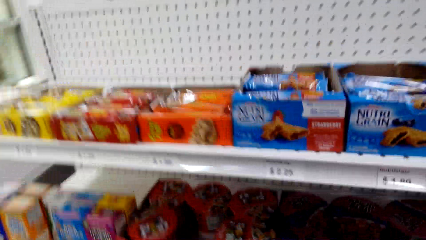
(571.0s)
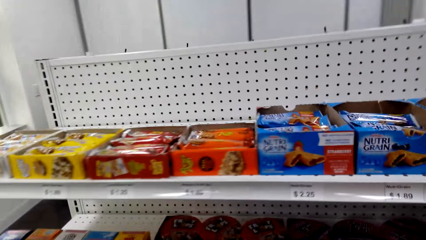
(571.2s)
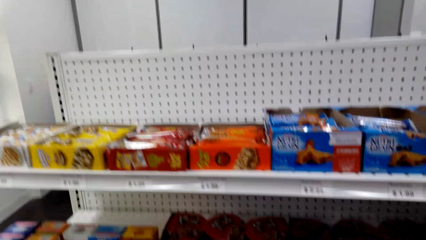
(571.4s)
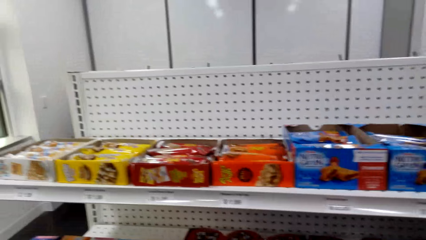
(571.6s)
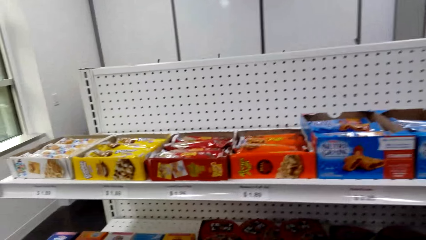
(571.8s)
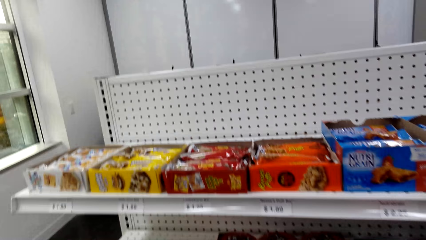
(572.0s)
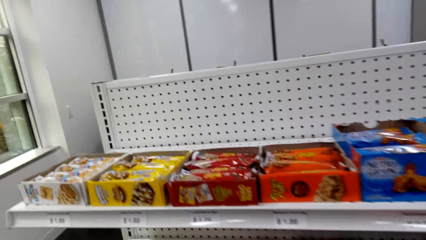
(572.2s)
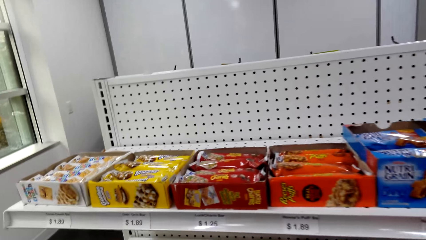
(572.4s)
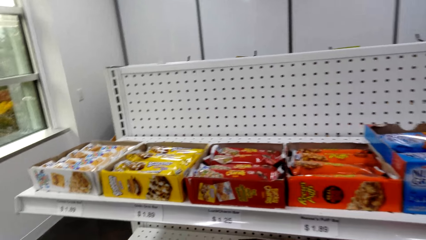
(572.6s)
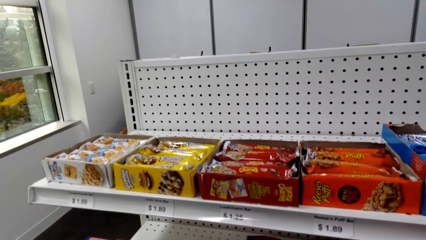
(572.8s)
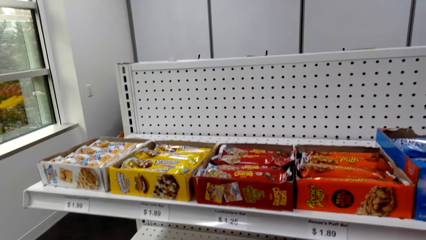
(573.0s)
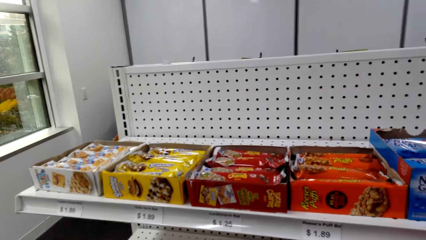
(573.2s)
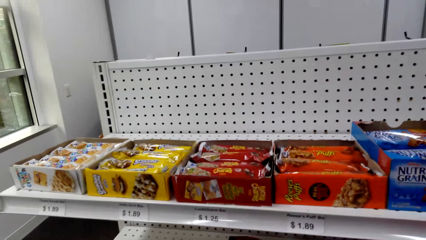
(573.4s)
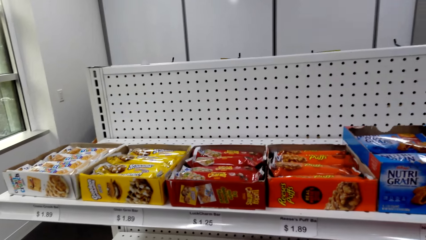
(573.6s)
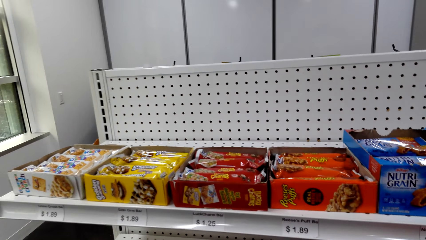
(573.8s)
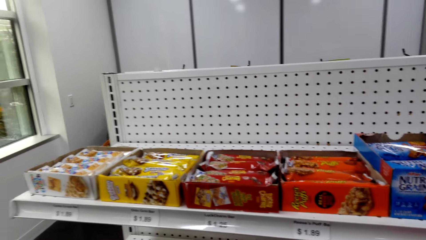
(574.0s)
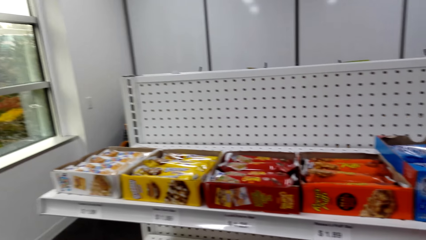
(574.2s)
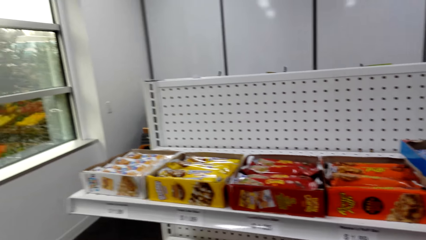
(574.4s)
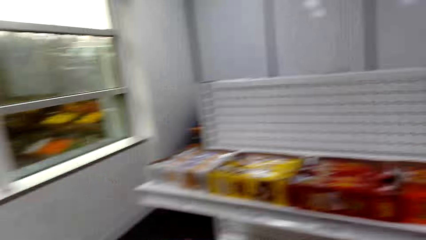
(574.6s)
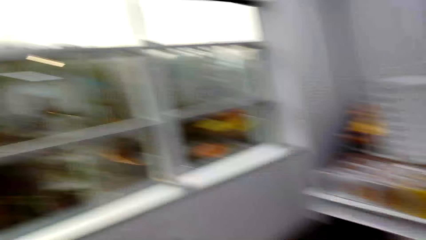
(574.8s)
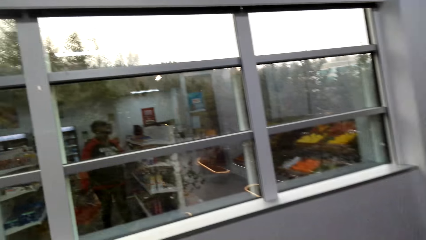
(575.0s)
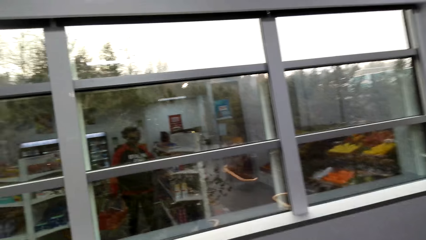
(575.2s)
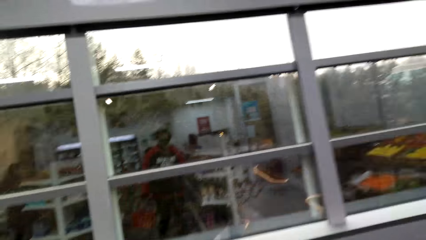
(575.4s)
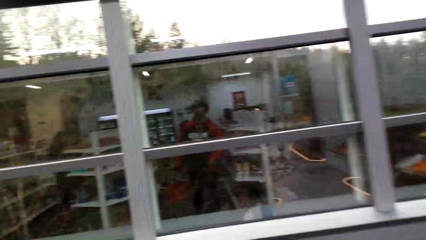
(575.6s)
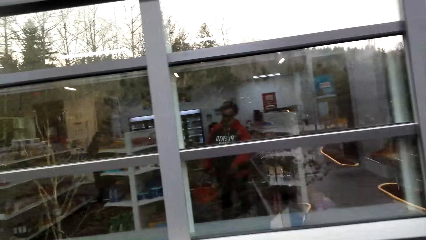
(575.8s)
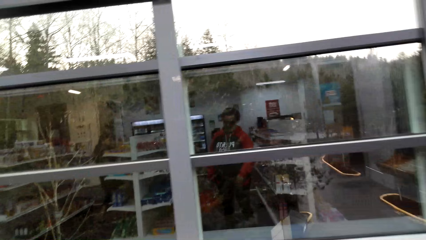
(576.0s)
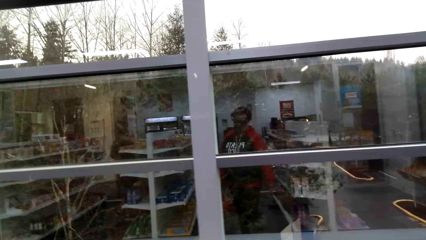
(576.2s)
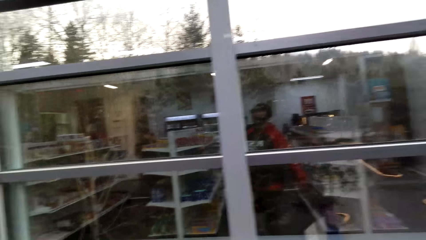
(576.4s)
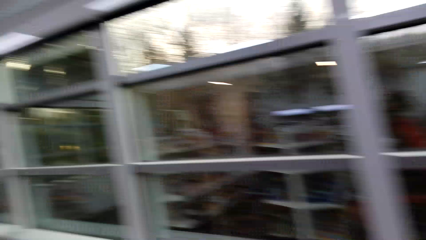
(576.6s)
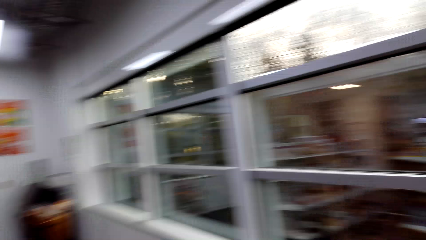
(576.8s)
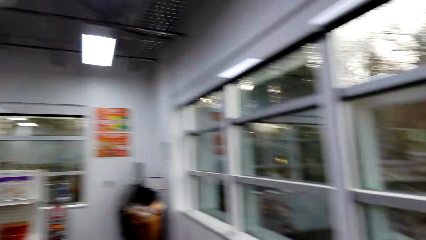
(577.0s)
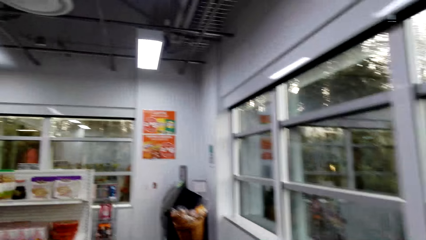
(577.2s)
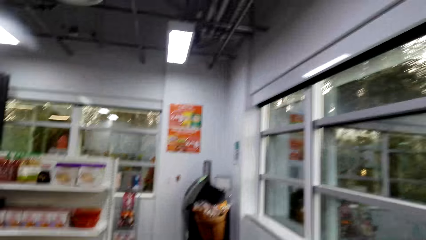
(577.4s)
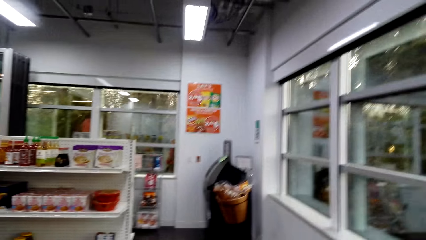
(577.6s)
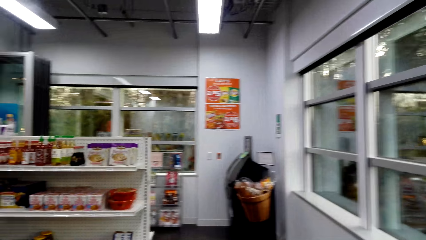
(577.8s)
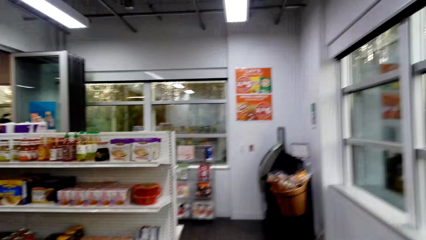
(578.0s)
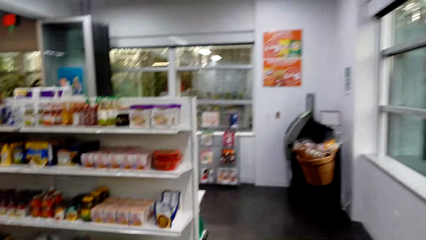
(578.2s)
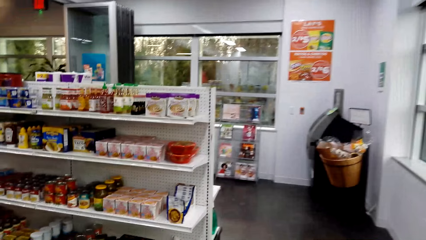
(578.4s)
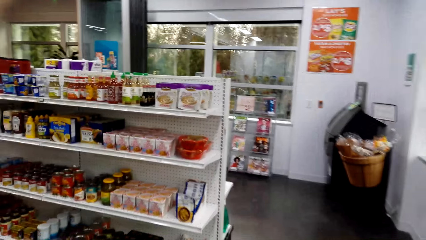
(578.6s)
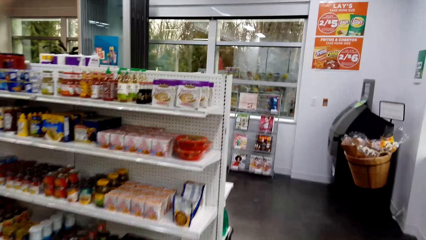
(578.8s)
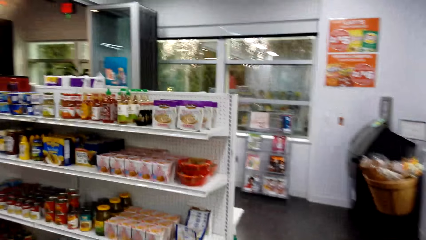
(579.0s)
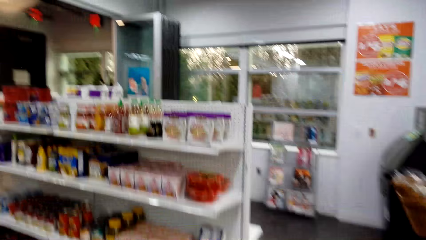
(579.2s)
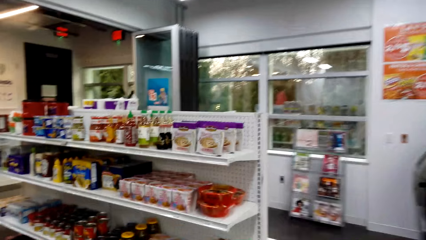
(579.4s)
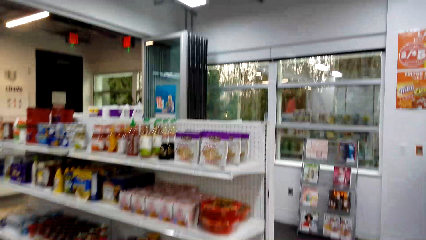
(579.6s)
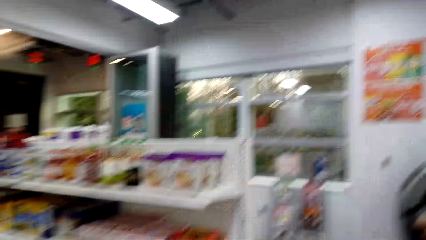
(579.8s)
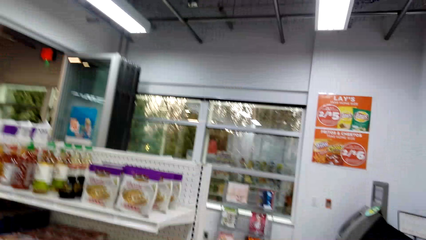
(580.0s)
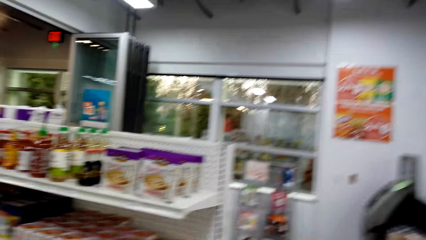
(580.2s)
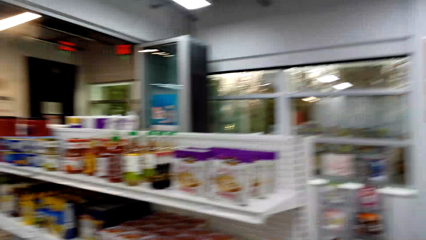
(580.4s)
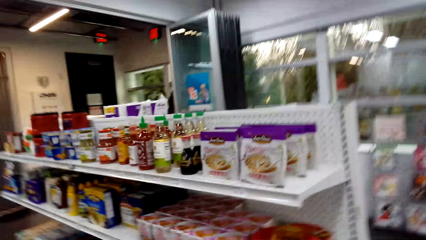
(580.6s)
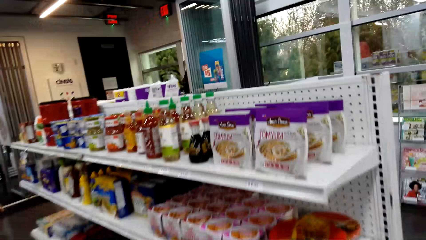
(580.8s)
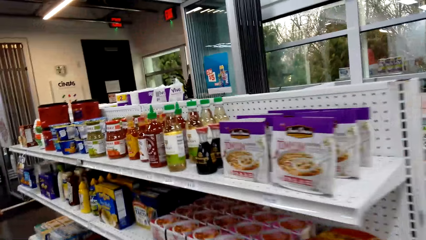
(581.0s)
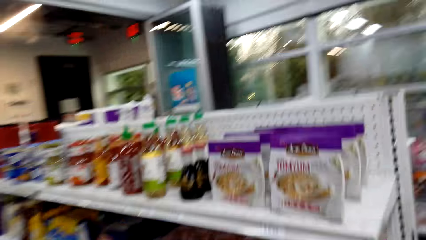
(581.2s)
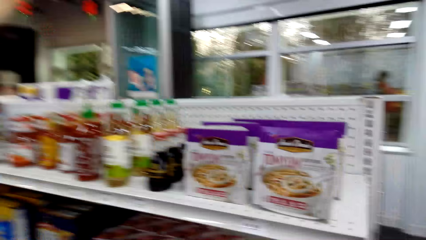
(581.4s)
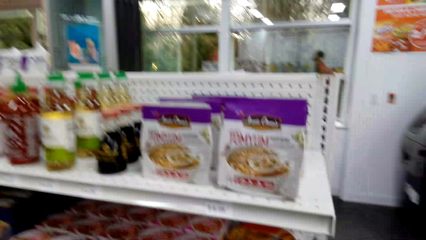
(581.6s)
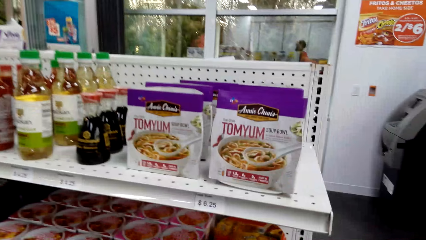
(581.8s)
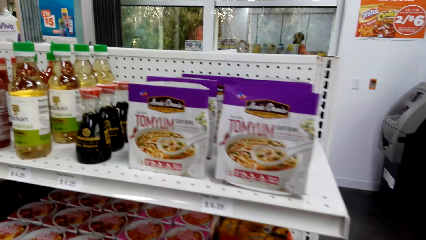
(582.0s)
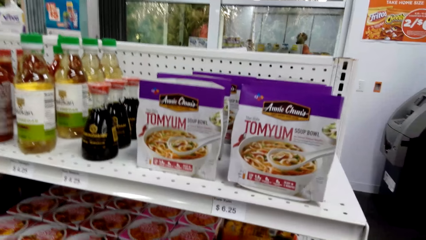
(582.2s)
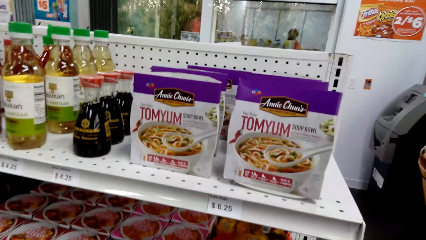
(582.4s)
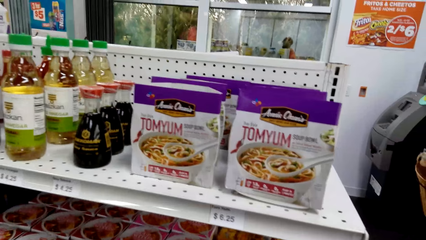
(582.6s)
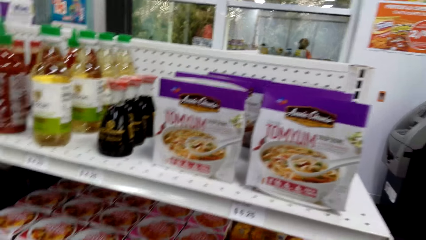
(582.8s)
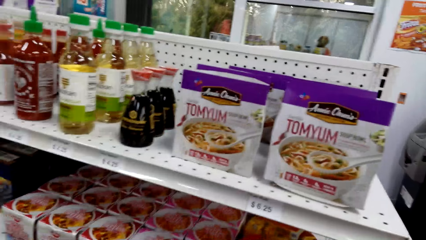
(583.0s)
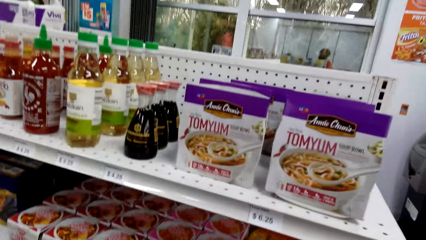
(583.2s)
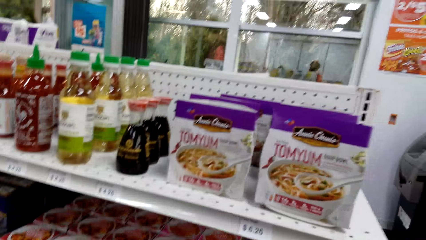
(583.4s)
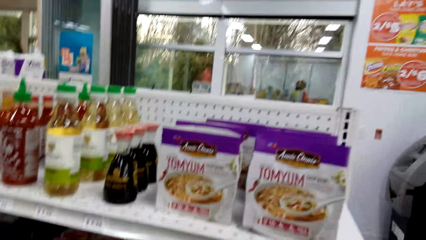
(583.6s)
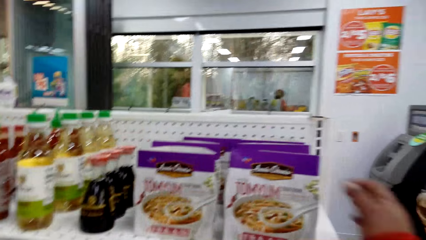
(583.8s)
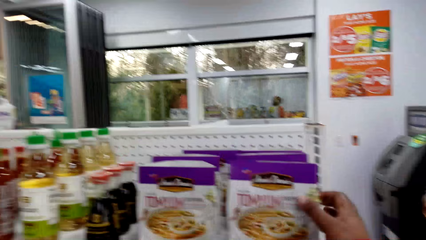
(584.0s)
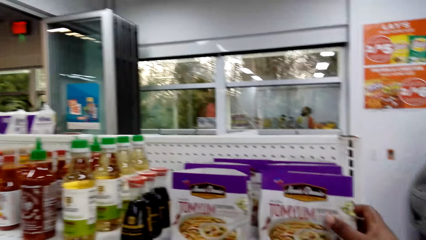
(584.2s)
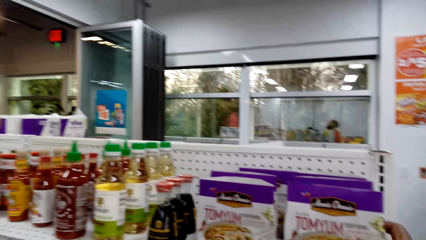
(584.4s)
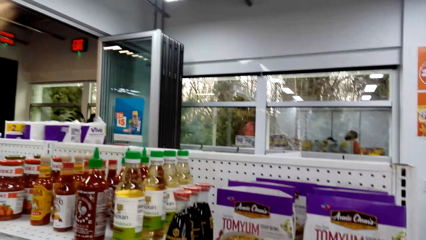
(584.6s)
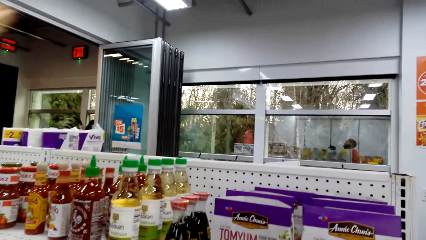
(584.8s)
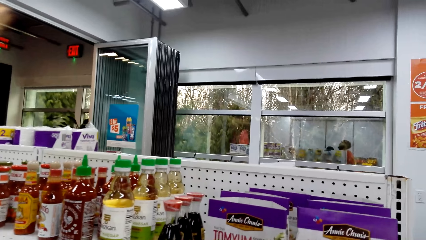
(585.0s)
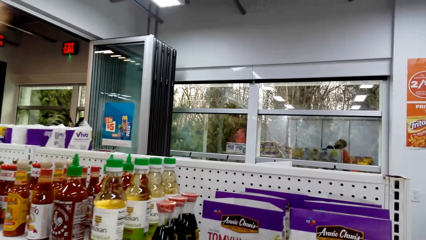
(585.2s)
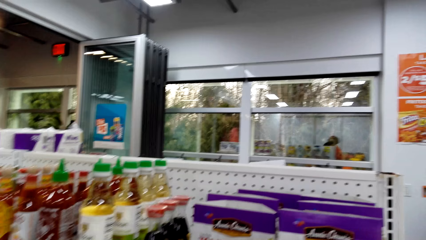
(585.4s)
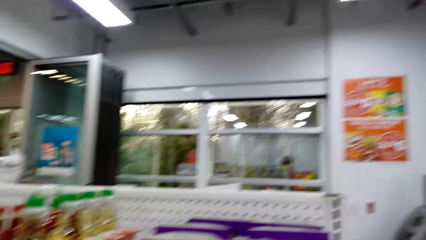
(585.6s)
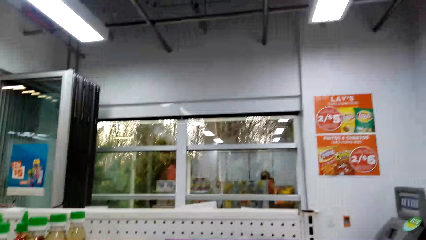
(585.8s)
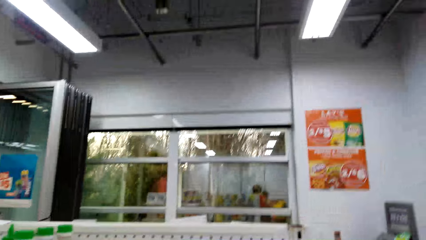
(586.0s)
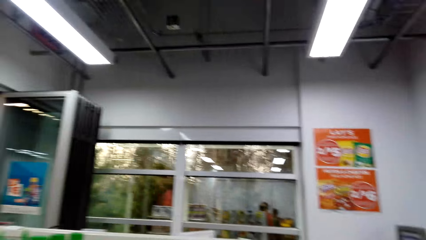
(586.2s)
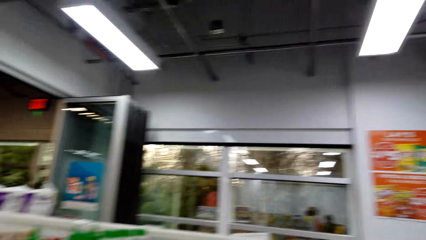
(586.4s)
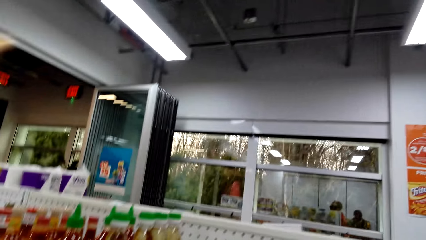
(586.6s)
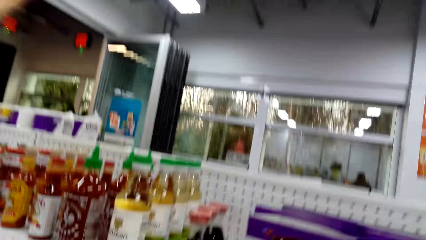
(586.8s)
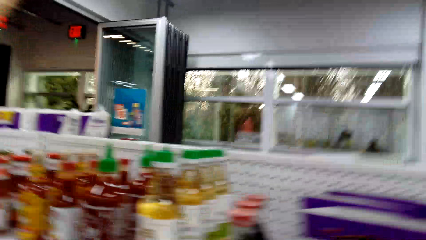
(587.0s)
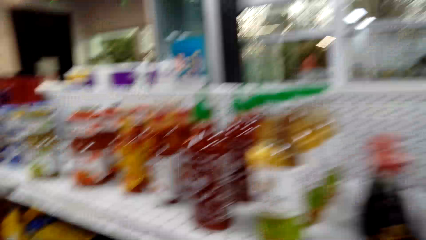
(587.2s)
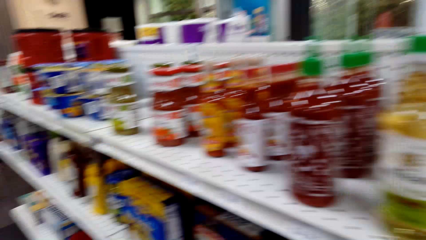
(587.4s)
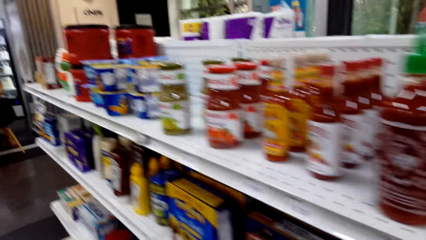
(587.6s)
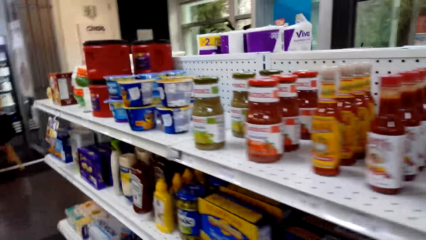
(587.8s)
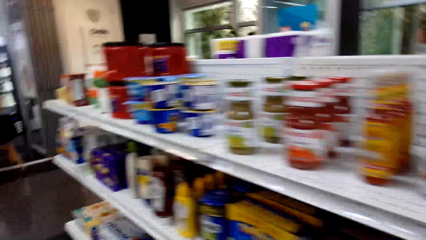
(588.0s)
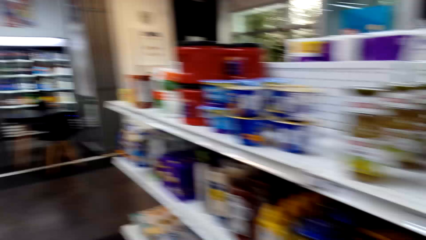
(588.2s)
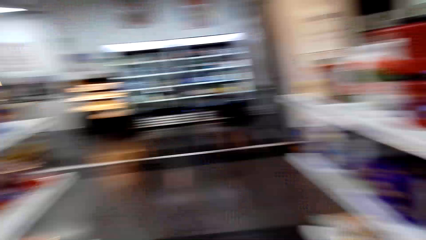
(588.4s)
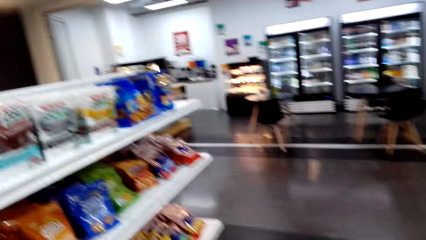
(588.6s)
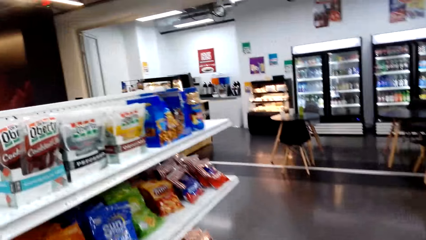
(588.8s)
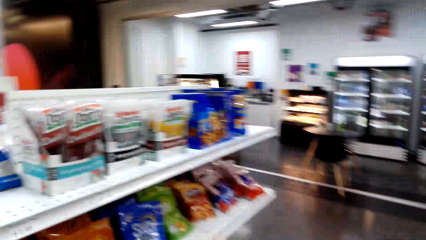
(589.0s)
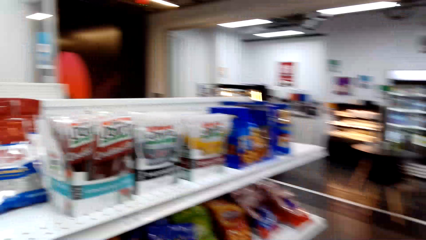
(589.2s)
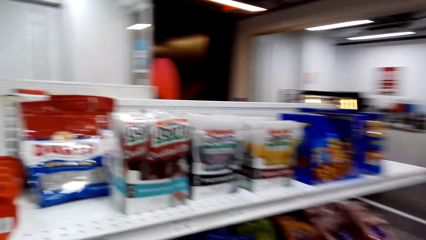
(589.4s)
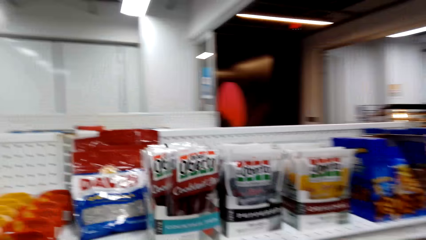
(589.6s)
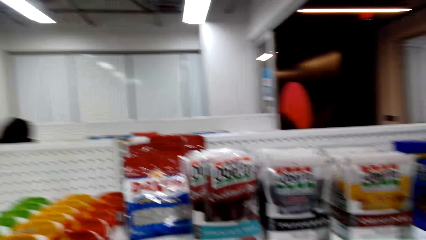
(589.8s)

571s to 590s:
The camera wearer moves the camera around. They walk around. They look around. They touch the crisp on the shelf. They walk in the mall.
